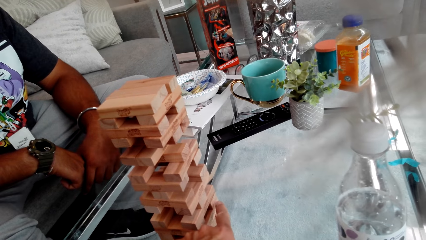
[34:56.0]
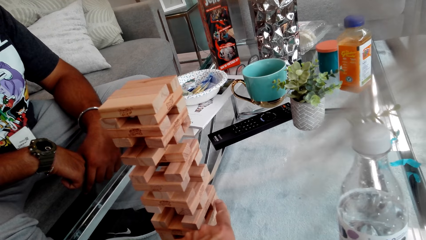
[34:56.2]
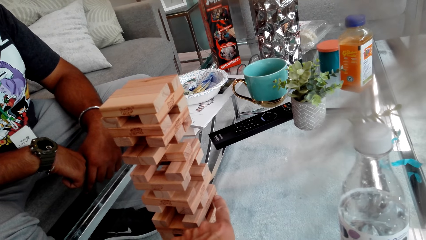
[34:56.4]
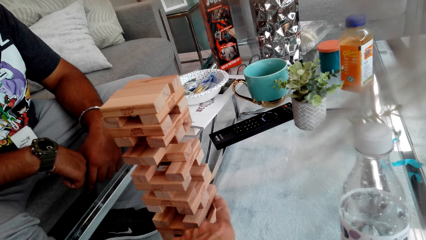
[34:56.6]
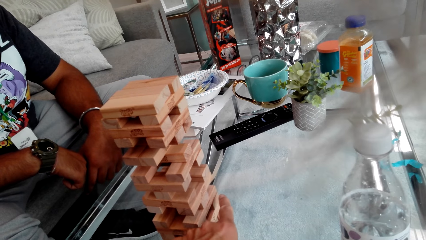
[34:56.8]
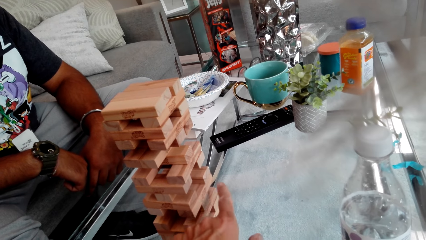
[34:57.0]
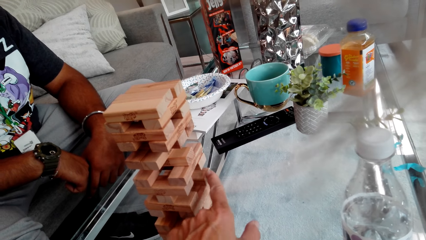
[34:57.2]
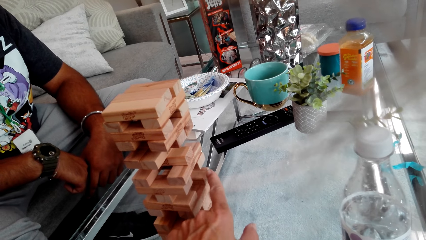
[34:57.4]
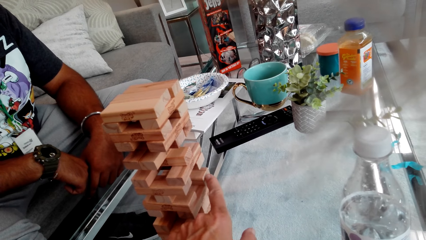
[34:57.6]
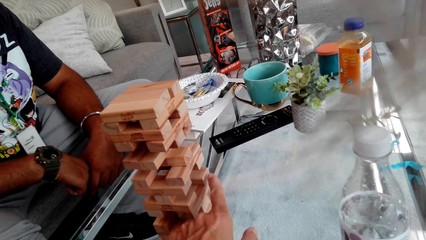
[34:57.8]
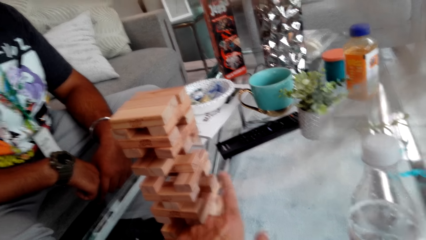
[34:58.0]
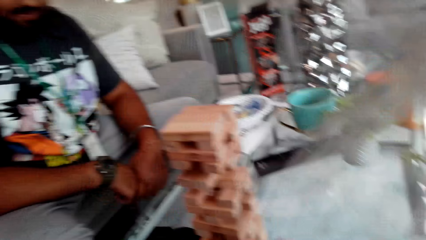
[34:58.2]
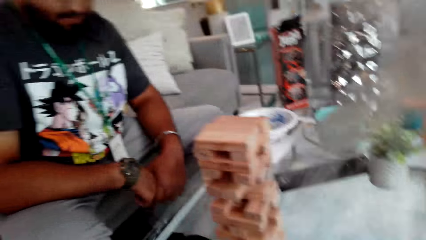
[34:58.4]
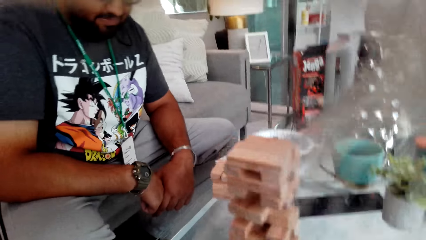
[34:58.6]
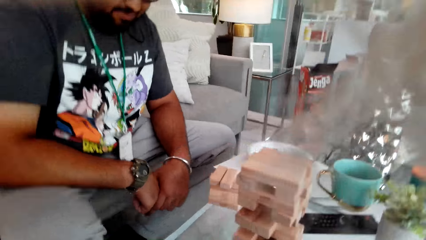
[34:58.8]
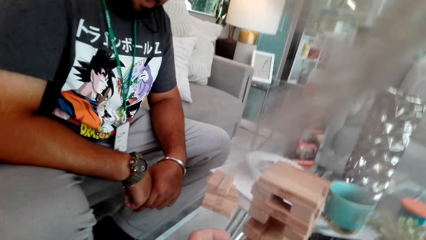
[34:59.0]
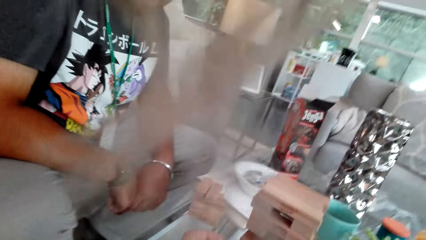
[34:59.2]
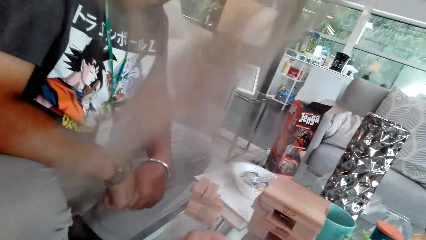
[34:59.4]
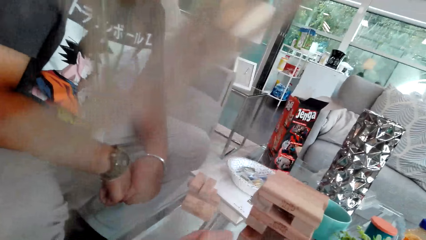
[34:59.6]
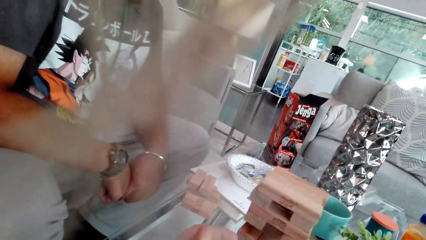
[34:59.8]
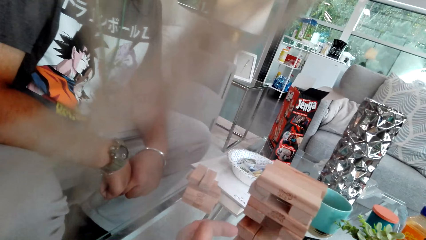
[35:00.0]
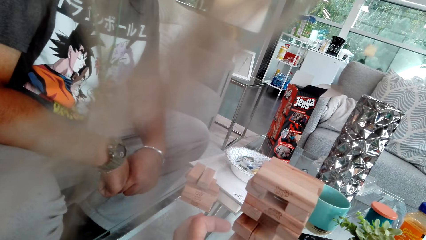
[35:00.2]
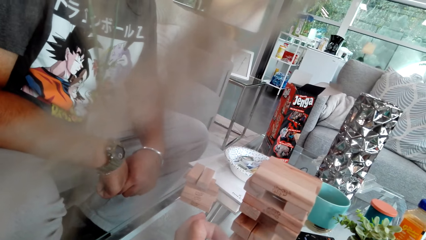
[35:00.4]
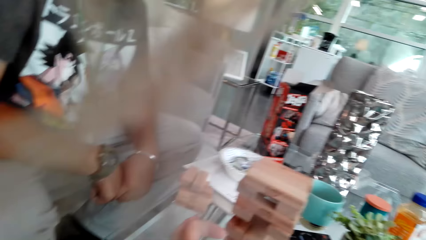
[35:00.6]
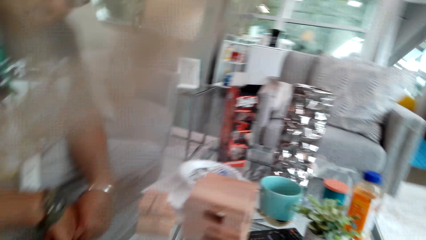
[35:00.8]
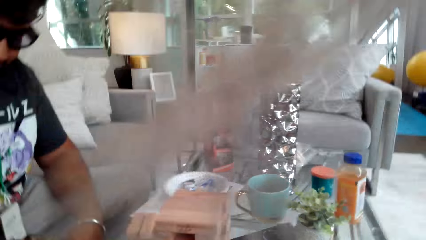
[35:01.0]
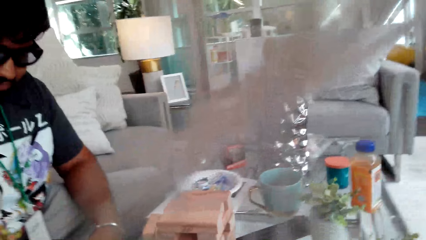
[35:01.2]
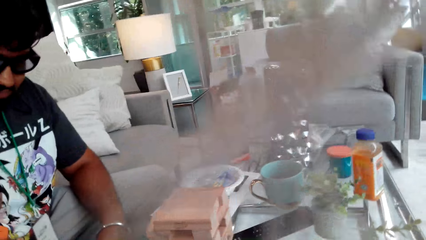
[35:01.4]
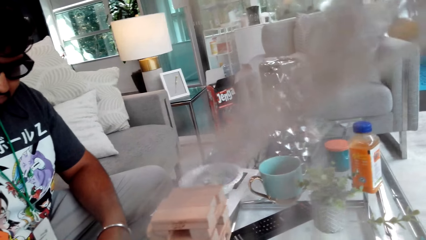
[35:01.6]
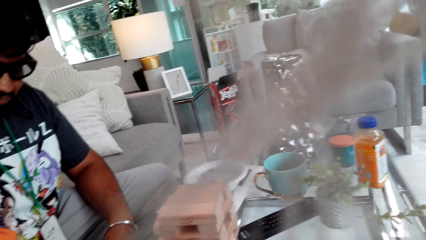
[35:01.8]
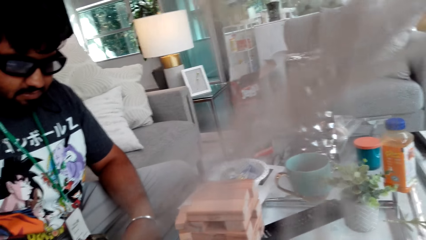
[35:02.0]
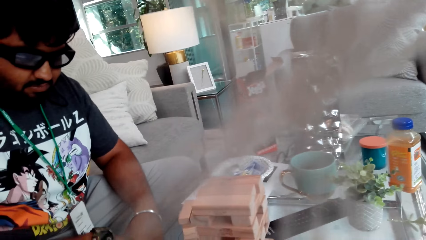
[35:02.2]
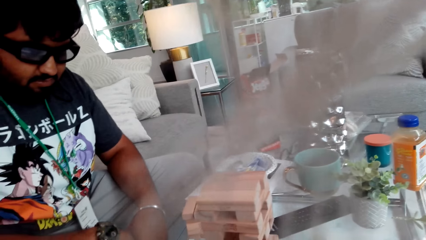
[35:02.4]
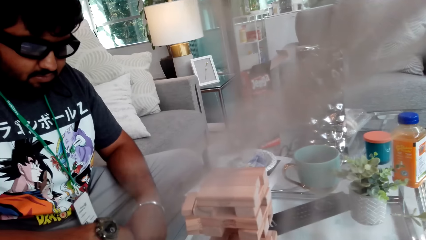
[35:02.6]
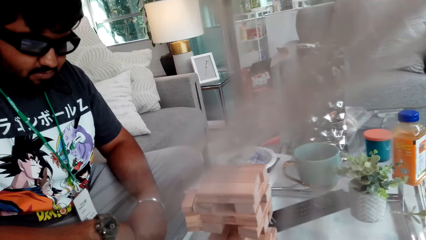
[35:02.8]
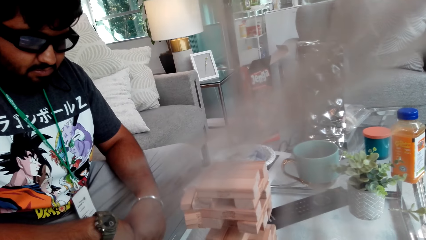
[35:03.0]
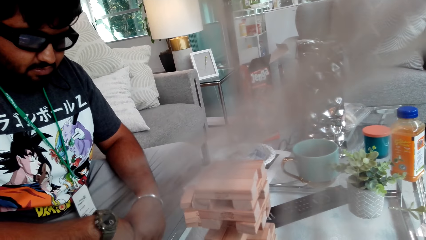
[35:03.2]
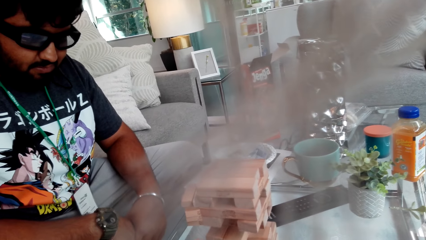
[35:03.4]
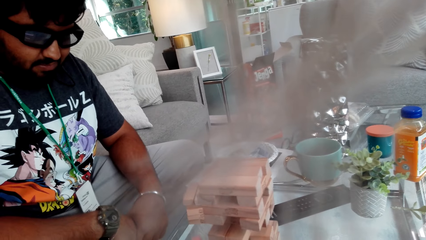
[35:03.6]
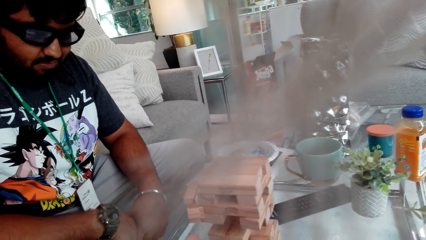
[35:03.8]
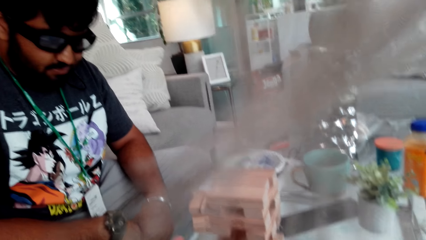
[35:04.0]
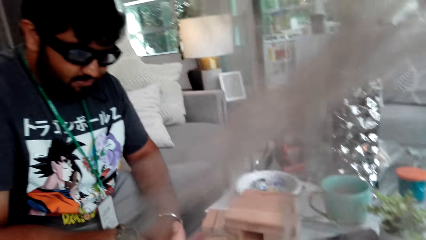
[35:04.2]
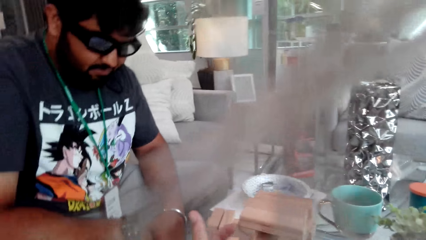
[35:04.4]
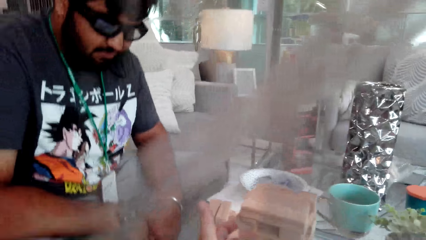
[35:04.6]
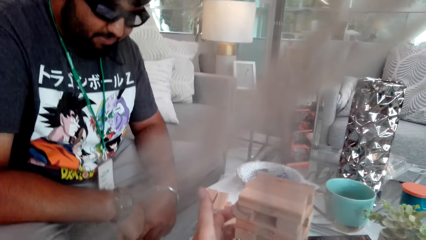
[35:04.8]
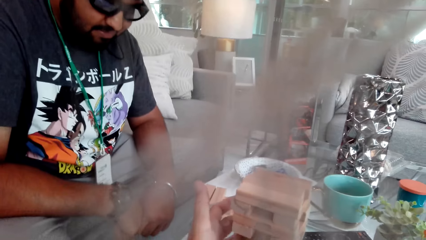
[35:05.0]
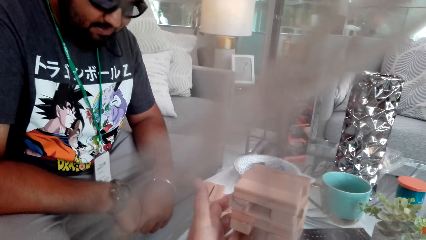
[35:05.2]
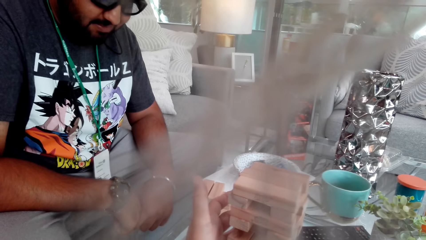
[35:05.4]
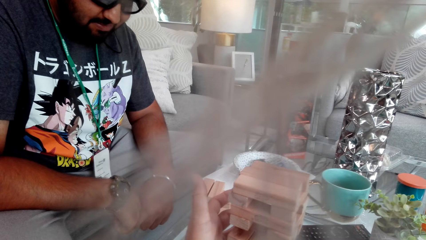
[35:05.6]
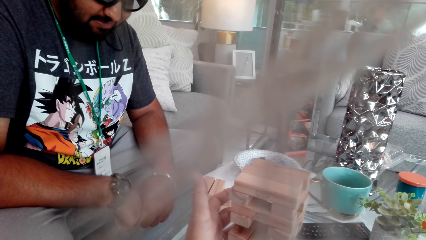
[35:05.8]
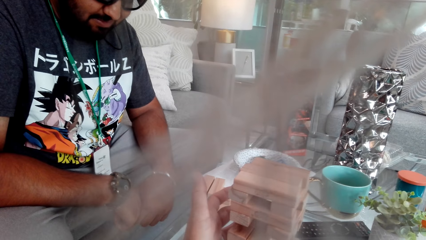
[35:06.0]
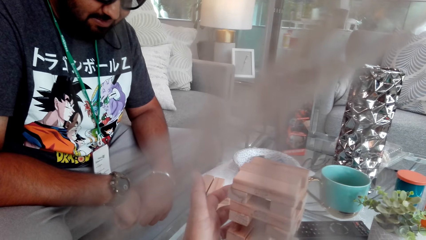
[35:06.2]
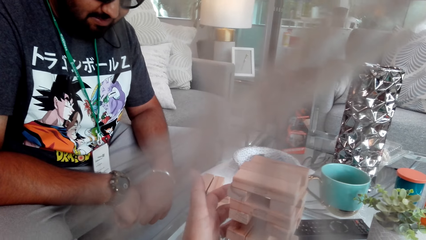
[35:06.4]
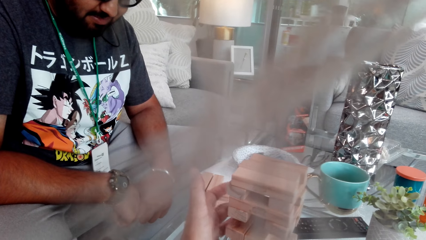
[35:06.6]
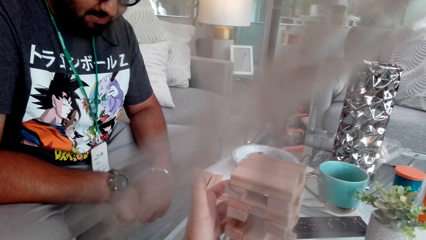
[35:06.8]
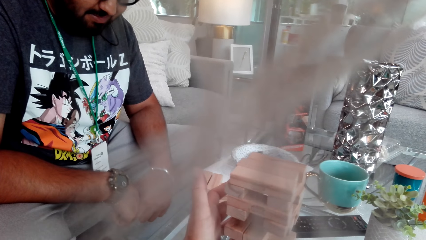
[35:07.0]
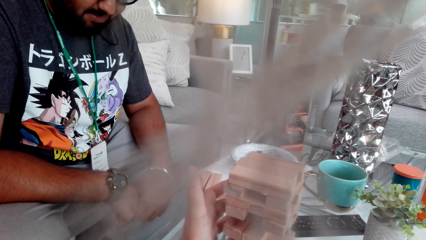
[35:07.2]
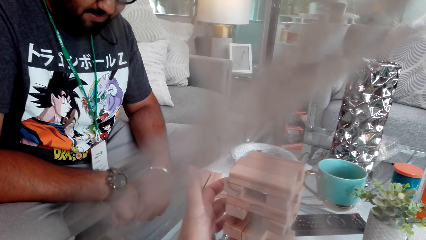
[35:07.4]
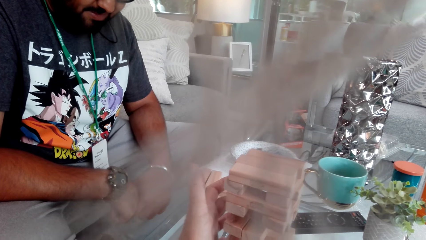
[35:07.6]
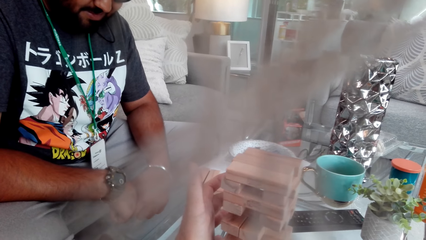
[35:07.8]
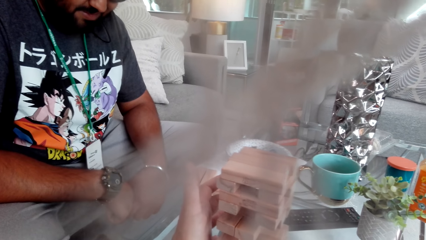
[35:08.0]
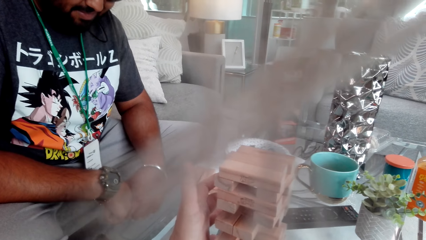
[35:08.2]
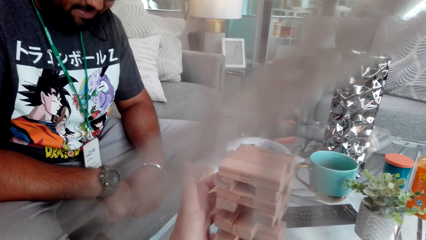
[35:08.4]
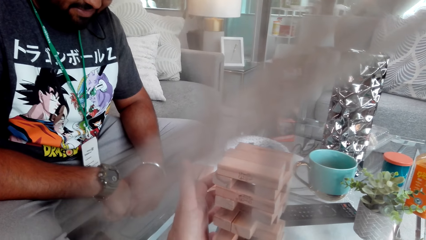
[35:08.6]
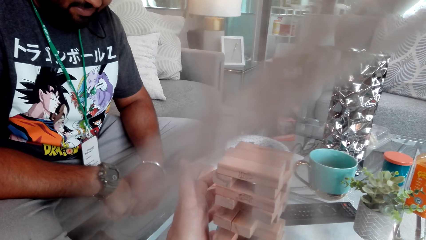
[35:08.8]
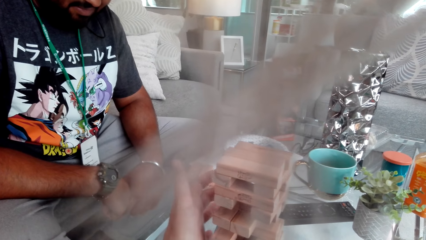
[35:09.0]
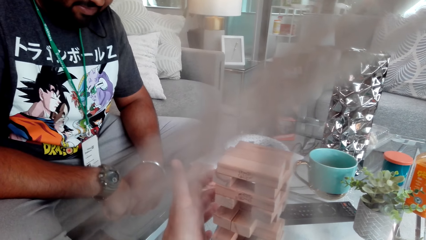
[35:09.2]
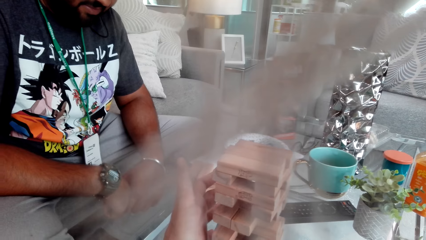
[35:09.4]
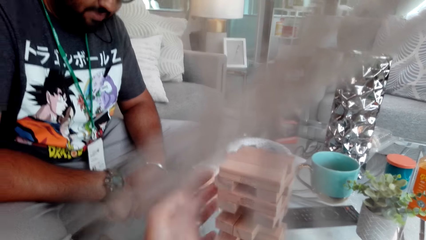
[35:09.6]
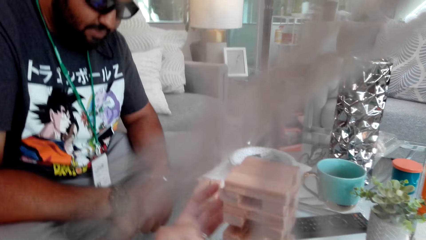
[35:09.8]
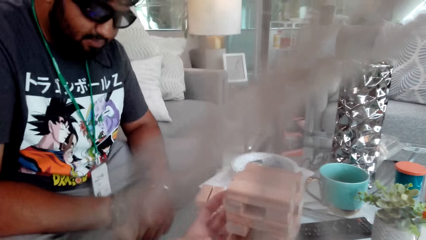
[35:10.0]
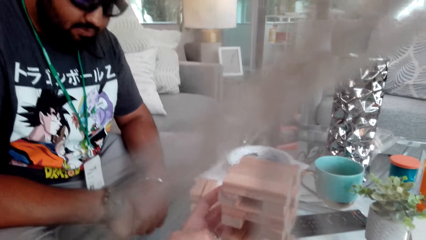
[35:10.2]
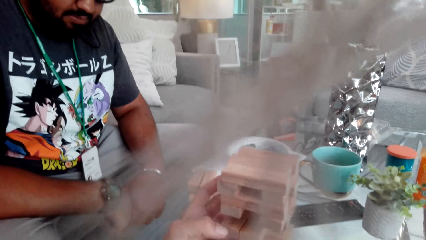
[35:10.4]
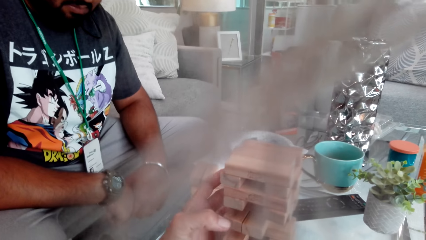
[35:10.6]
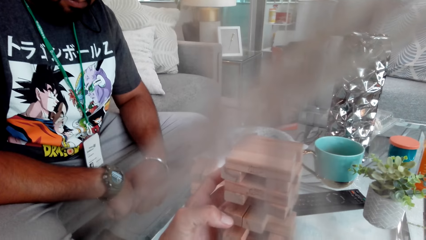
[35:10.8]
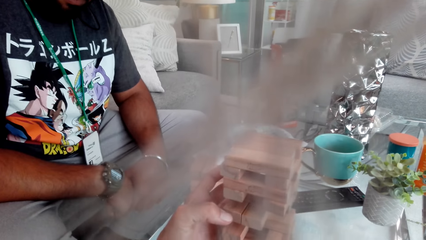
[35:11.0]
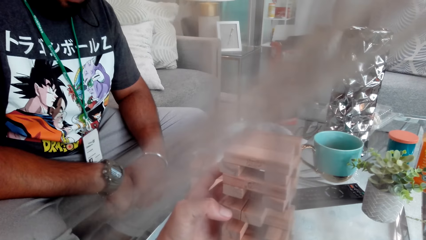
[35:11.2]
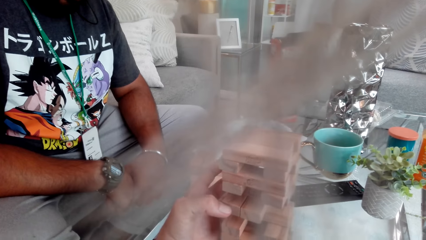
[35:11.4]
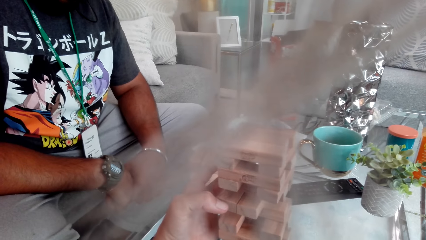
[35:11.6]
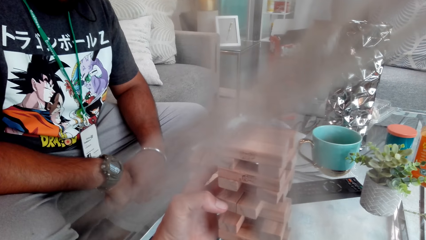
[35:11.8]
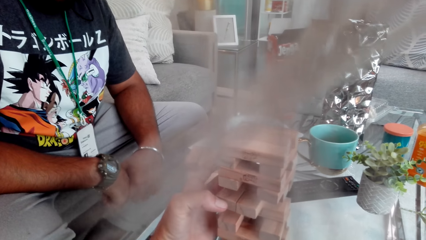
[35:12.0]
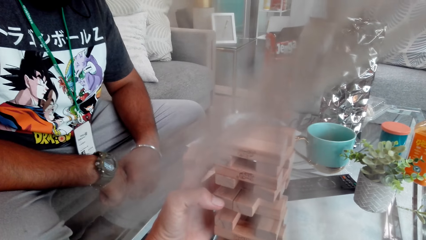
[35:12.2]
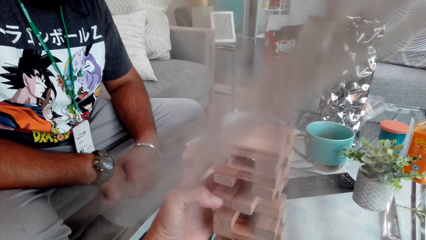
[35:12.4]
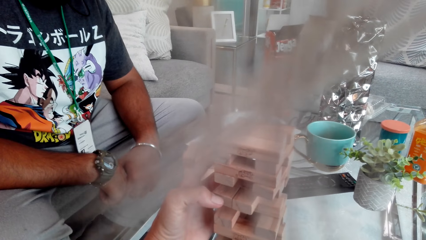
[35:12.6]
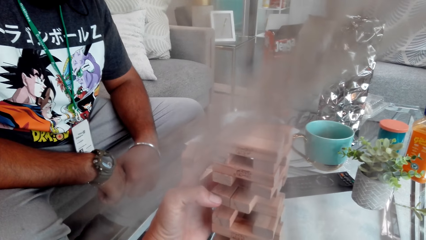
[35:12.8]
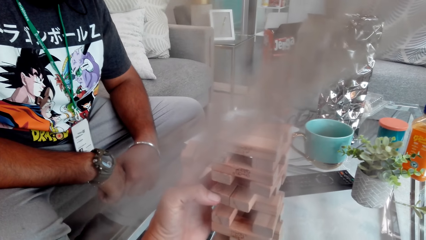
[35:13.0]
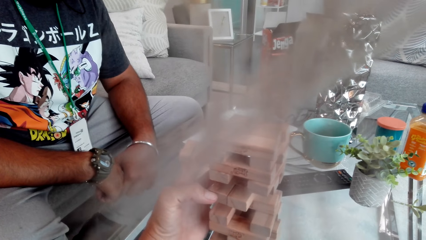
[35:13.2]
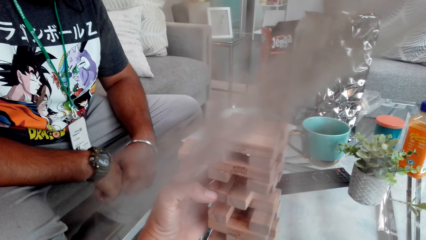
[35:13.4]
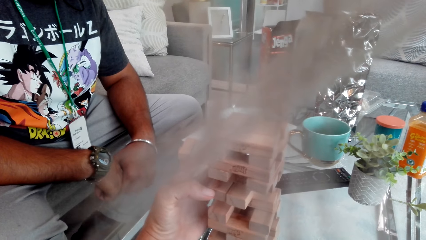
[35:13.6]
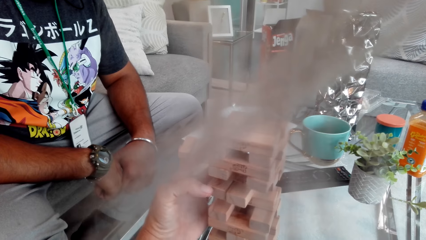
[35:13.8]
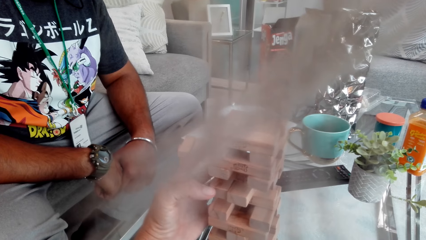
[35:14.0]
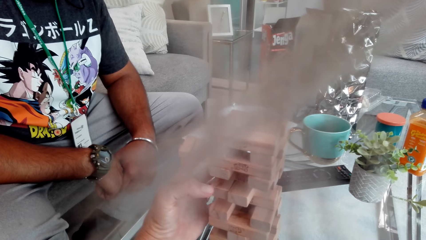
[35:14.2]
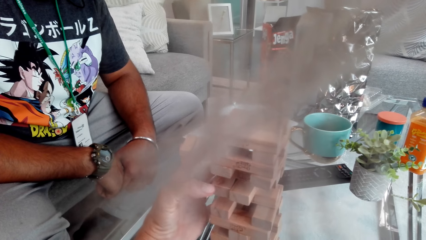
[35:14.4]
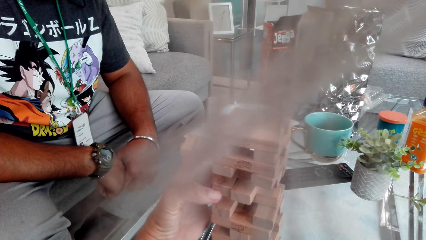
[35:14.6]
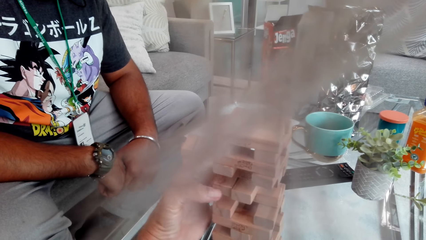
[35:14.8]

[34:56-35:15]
The camera wearer plays a jenga game. They look at the jenga tower and look around. They play the jenga game. They pull the wood. They play the jenga game again.
